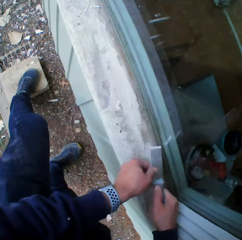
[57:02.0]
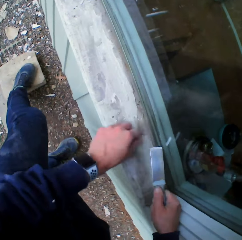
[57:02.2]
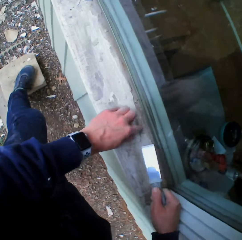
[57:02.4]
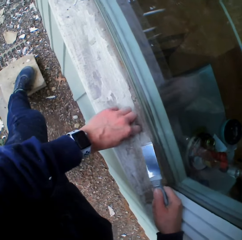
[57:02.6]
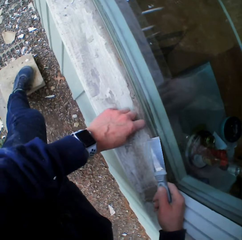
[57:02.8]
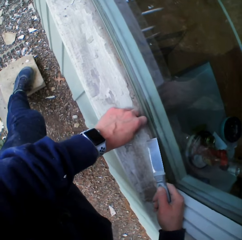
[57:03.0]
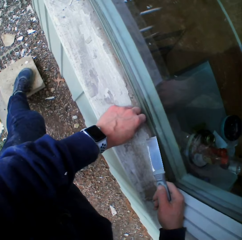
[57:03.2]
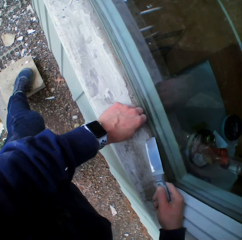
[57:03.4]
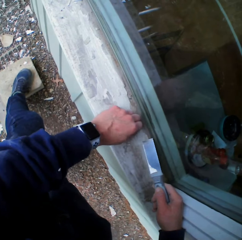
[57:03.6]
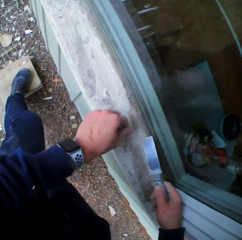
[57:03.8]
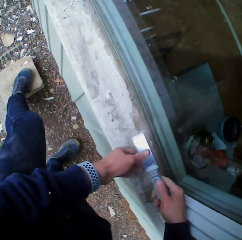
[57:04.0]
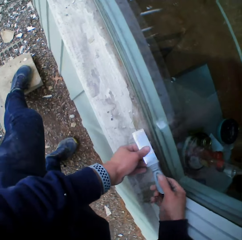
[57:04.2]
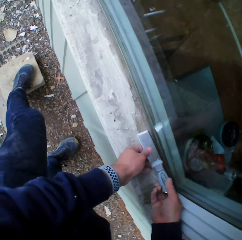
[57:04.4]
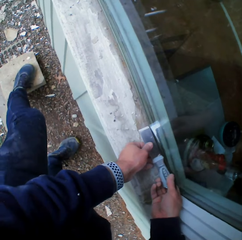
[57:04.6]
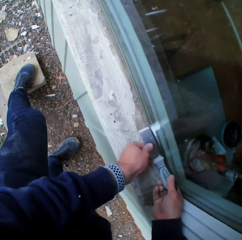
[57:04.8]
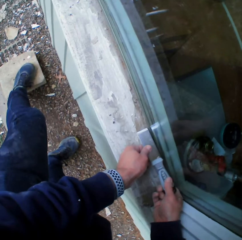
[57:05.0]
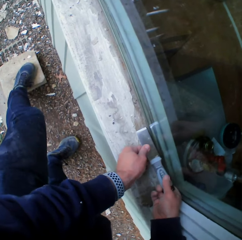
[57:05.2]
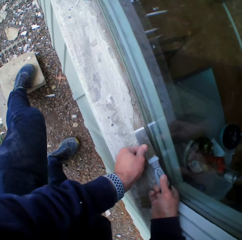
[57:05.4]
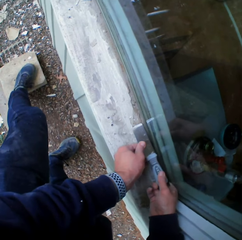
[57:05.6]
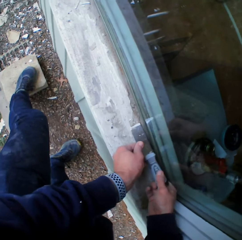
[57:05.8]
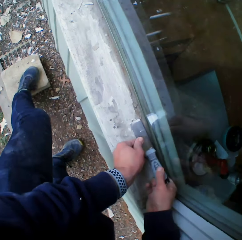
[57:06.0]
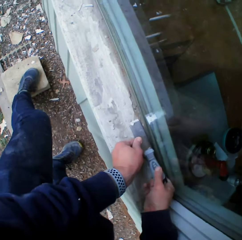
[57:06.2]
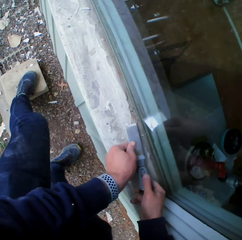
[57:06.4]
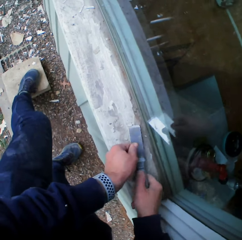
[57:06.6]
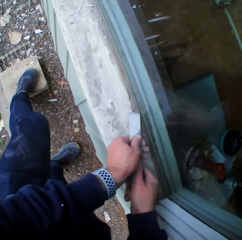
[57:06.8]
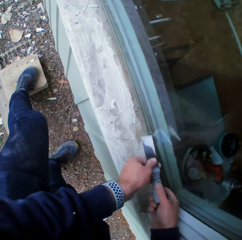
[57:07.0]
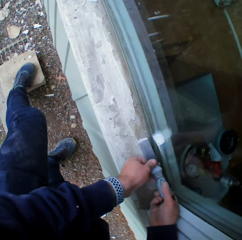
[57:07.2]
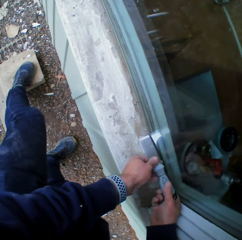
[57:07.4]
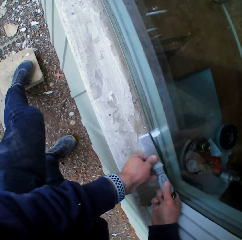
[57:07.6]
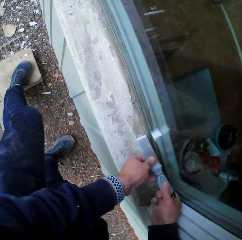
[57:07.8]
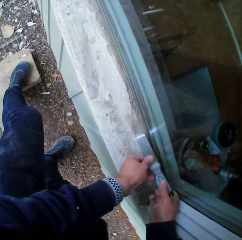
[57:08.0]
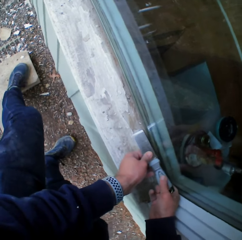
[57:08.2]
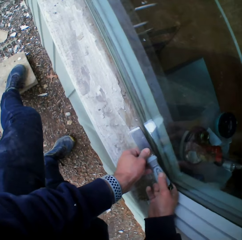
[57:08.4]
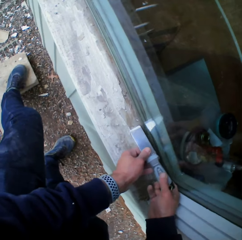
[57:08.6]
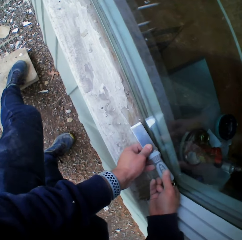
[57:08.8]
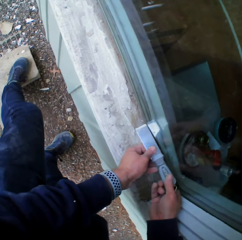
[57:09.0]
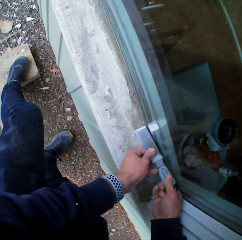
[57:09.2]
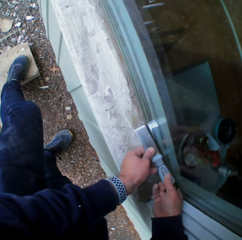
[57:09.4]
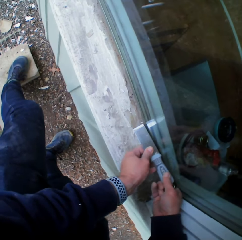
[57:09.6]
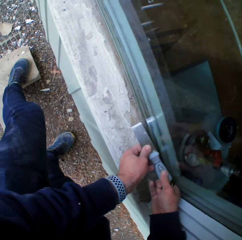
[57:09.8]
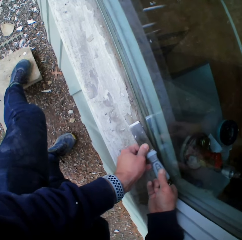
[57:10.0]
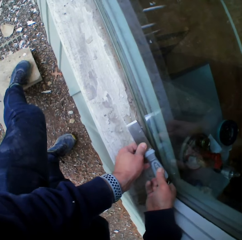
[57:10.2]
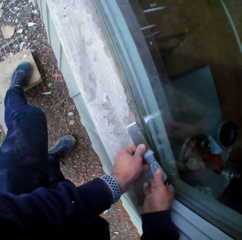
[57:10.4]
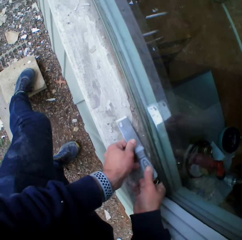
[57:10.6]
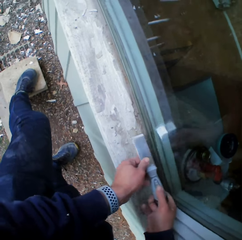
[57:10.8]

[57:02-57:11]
The camera wearer removes the paints on the wooden bar with his hand. He removes the paints on the wooden bar with a chisel.

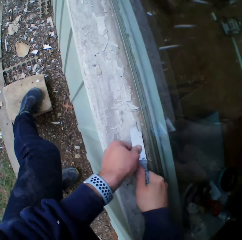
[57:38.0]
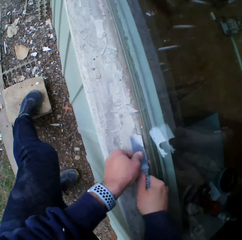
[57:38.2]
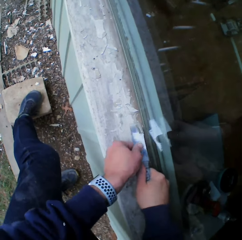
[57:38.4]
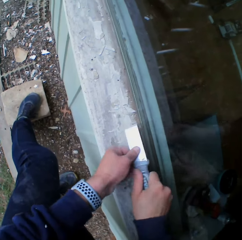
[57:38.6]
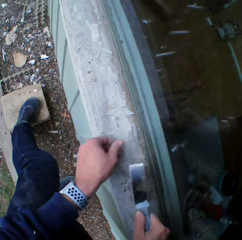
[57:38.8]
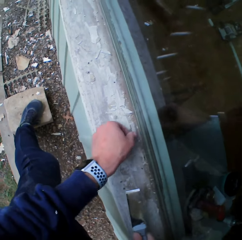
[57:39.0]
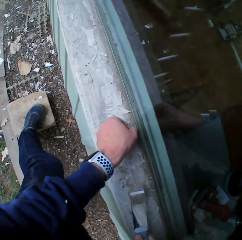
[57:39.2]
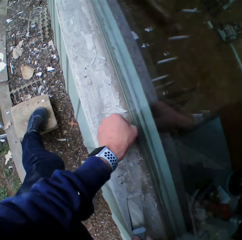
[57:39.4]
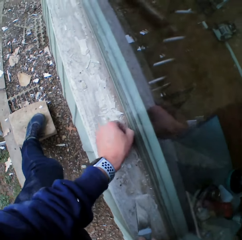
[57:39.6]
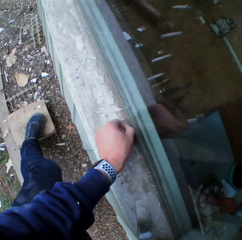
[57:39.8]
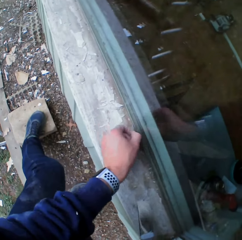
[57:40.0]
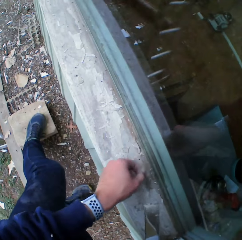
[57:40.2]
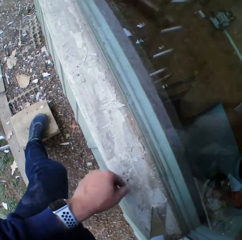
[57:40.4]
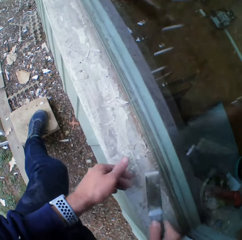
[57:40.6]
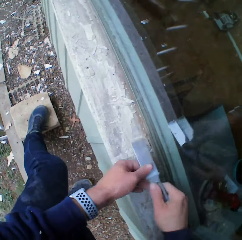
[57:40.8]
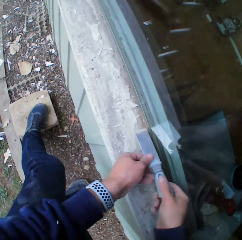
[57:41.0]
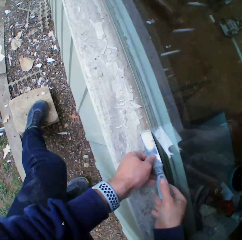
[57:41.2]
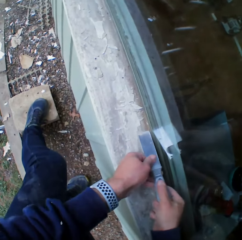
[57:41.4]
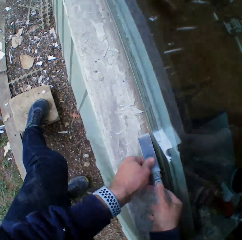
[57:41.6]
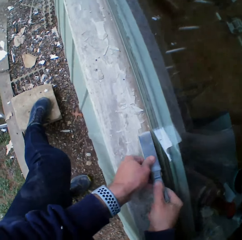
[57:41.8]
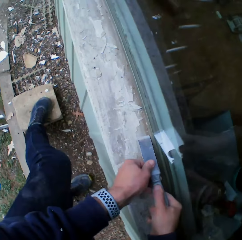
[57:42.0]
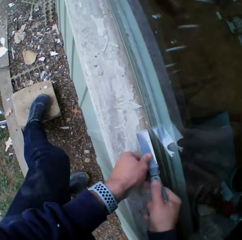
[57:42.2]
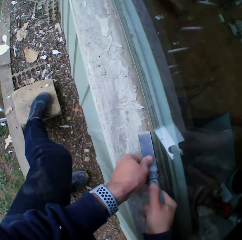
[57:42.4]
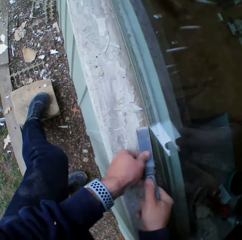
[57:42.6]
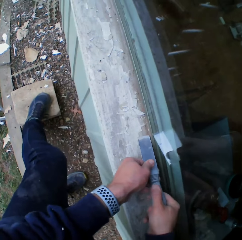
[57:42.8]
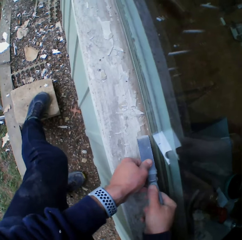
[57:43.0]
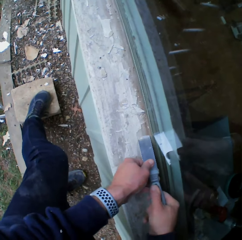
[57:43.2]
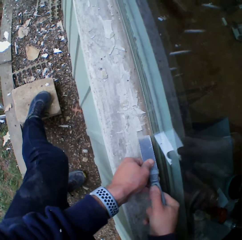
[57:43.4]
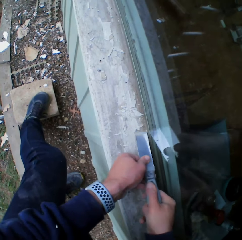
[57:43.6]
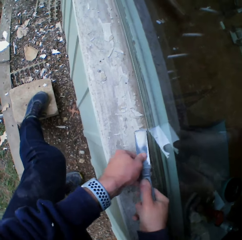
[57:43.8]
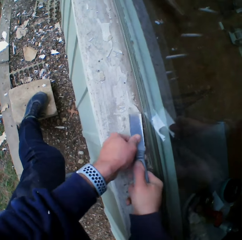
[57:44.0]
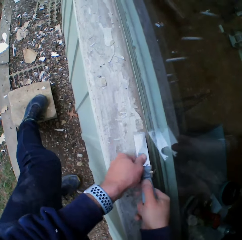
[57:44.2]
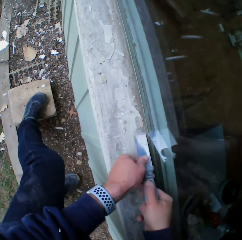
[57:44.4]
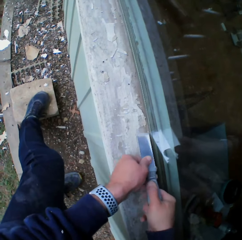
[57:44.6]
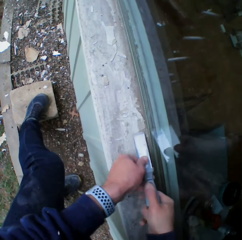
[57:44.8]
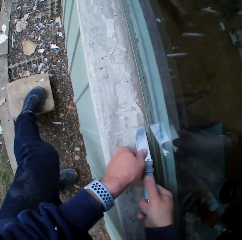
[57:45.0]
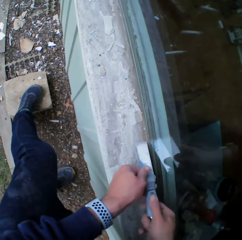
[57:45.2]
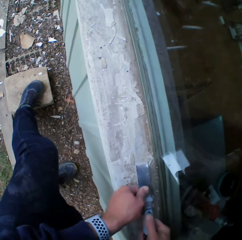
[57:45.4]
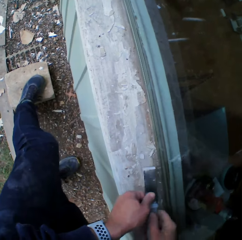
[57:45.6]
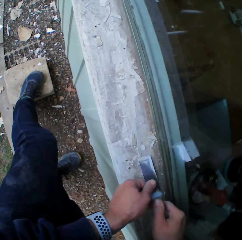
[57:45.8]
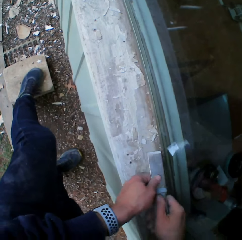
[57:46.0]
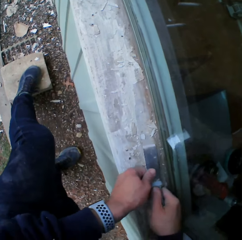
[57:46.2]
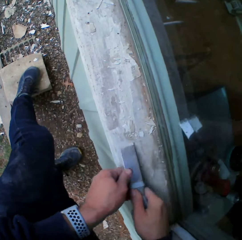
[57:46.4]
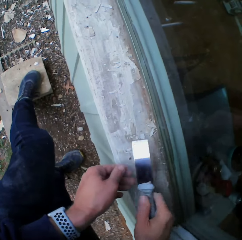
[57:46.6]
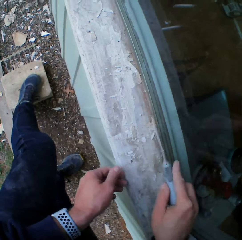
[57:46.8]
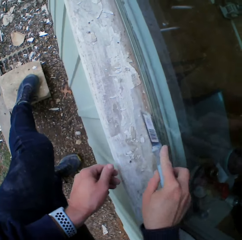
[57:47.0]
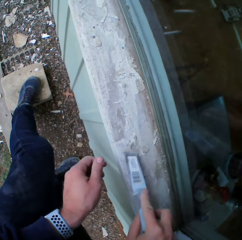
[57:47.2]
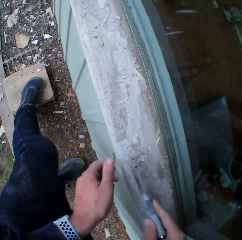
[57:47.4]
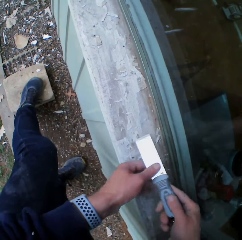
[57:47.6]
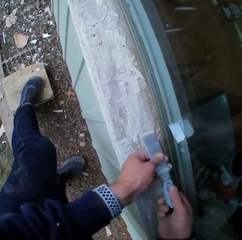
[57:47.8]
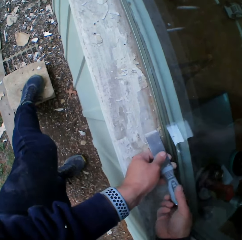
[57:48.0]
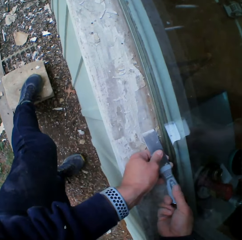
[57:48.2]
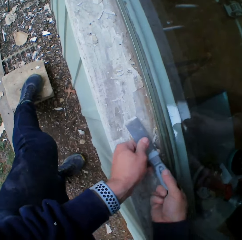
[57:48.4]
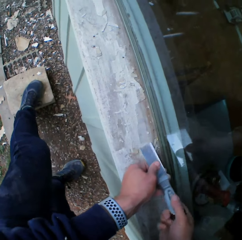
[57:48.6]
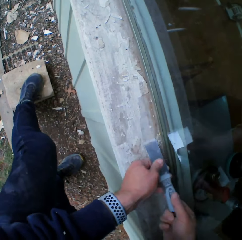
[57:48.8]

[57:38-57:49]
The camera wearer removes the paints on the wooden bar with his hand. He removes the paints on the wooden bar with a chisel.

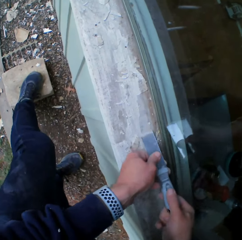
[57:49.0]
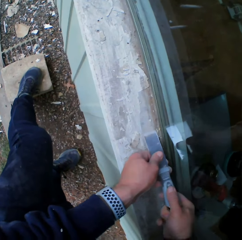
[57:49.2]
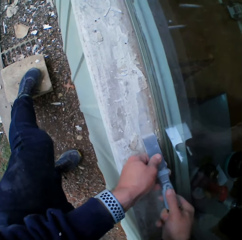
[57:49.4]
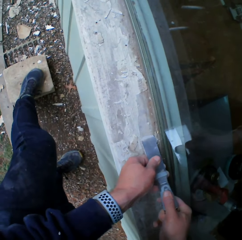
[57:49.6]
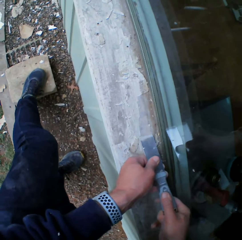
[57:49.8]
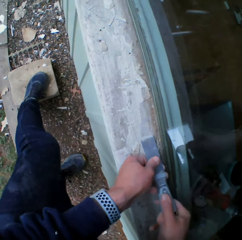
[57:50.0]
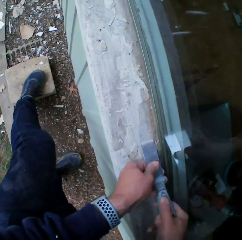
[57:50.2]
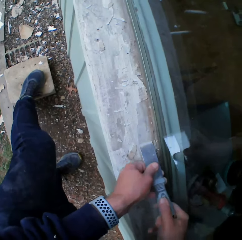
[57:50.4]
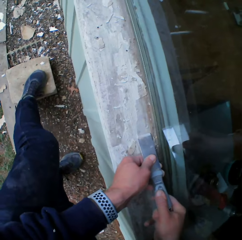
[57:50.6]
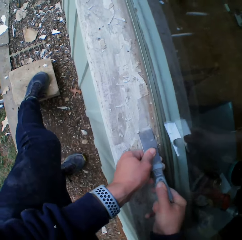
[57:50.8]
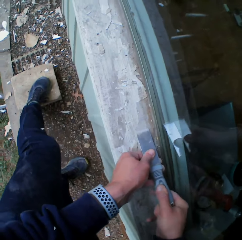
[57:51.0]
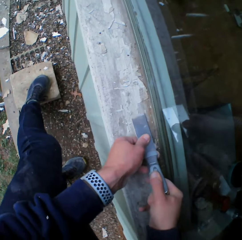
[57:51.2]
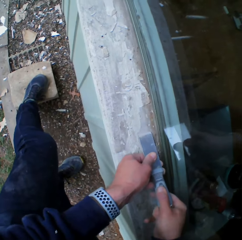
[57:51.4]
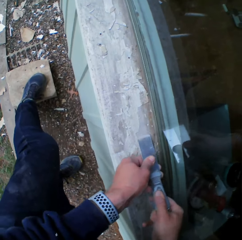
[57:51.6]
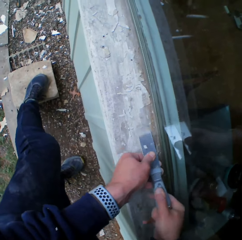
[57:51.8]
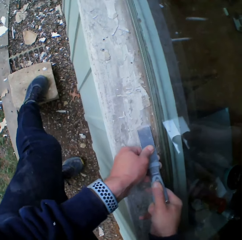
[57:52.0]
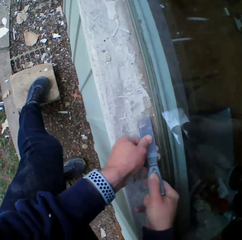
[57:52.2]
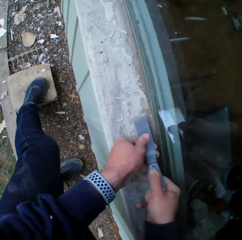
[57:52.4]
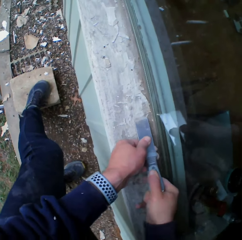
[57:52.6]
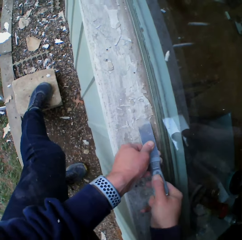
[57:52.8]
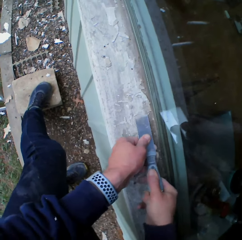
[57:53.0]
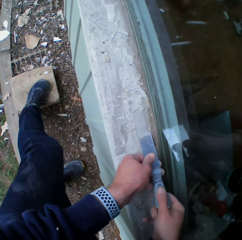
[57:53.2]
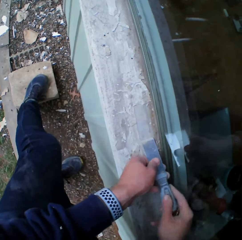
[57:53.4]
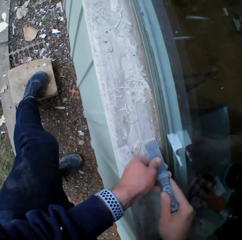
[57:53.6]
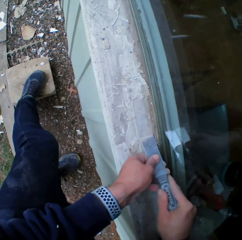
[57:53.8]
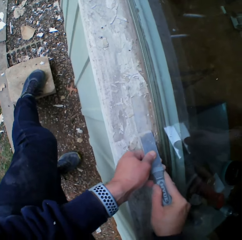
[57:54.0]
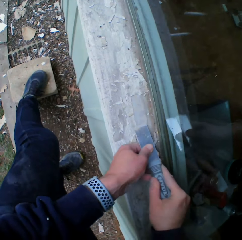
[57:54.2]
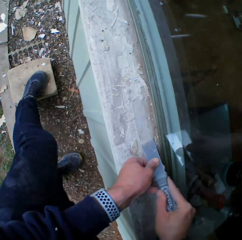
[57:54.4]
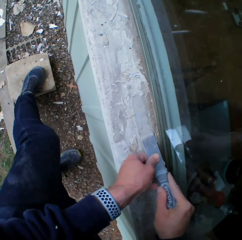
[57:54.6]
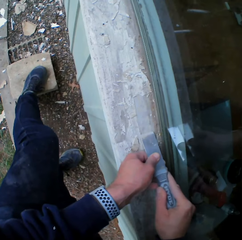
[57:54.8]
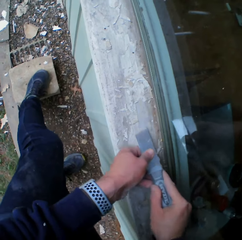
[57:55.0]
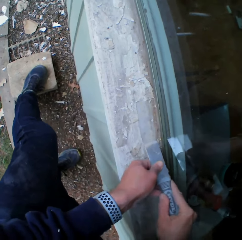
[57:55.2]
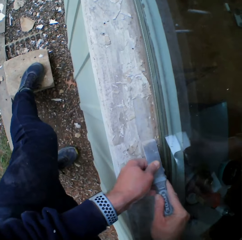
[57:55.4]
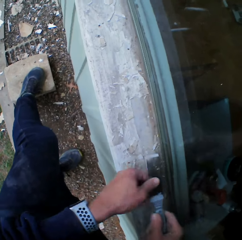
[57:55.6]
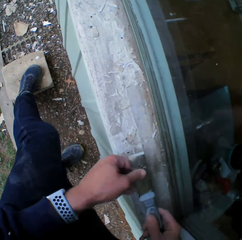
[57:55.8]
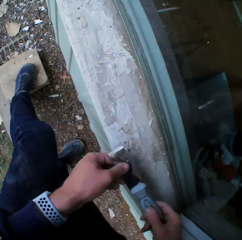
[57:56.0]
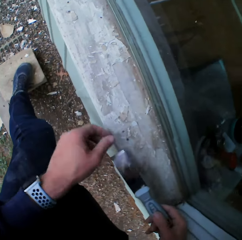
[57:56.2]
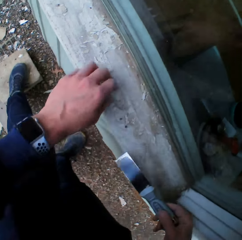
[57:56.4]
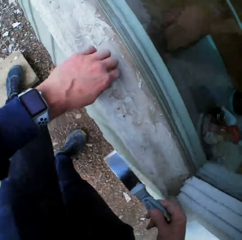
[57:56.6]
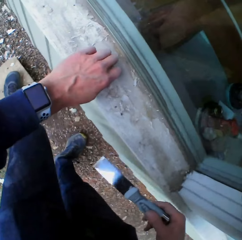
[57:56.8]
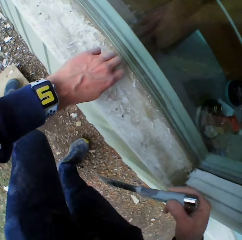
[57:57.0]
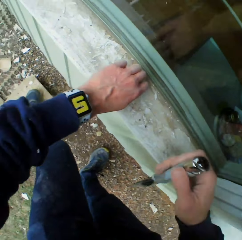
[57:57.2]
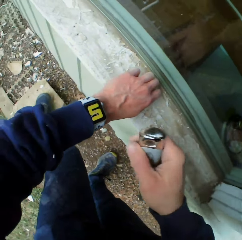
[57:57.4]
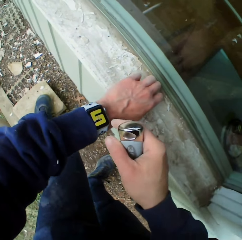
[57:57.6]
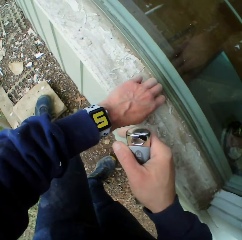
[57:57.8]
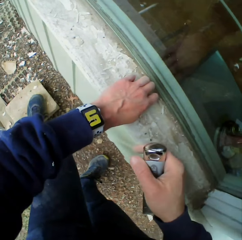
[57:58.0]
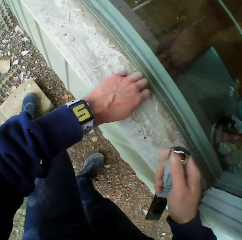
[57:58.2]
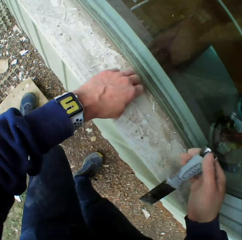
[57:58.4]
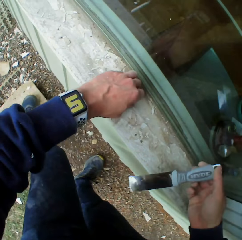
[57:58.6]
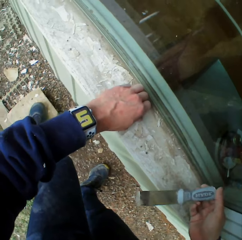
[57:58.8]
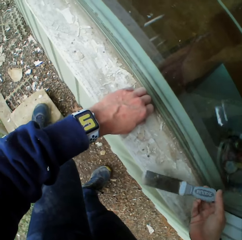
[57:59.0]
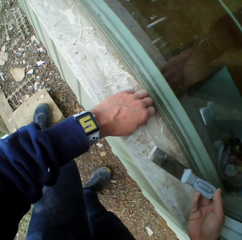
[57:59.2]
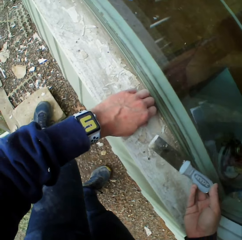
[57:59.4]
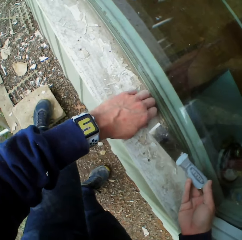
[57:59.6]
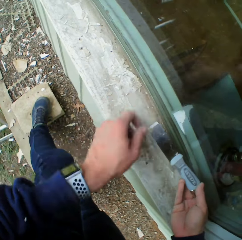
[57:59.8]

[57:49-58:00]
The camera wearer removes the paints on the wooden bar with his hand.
